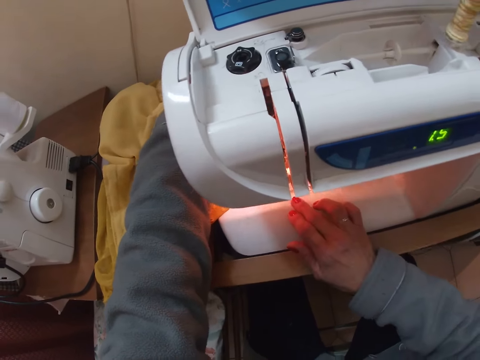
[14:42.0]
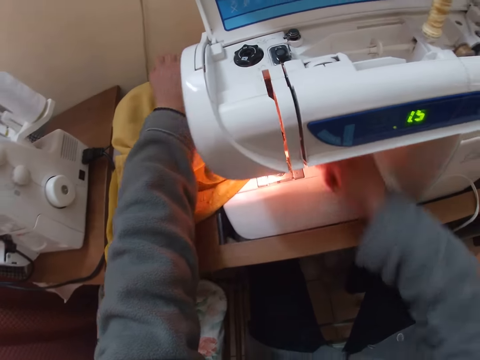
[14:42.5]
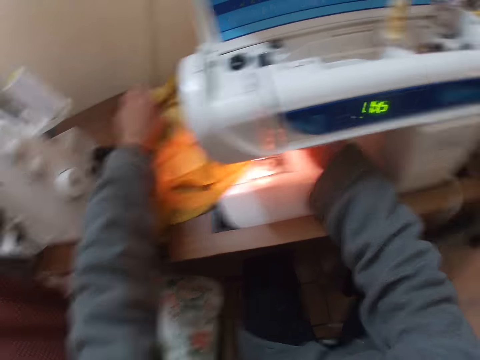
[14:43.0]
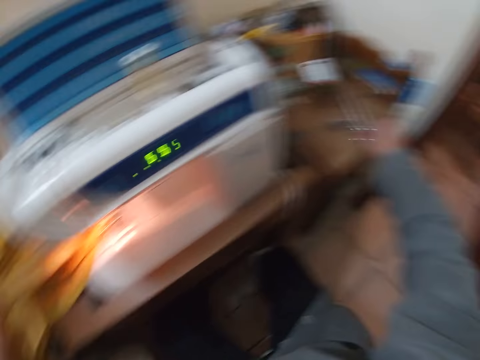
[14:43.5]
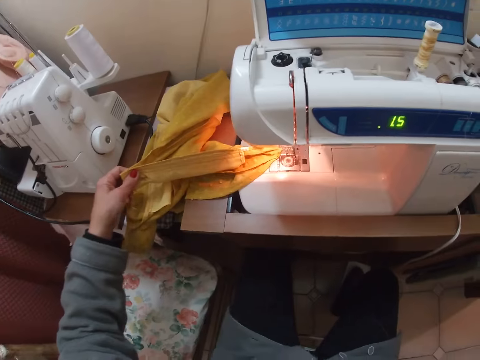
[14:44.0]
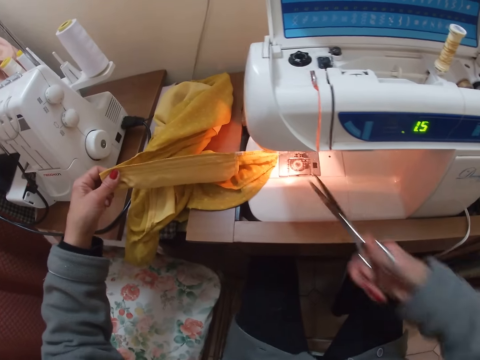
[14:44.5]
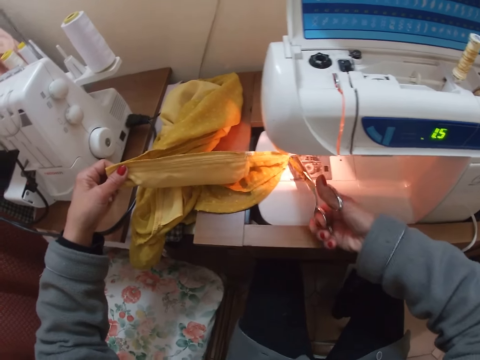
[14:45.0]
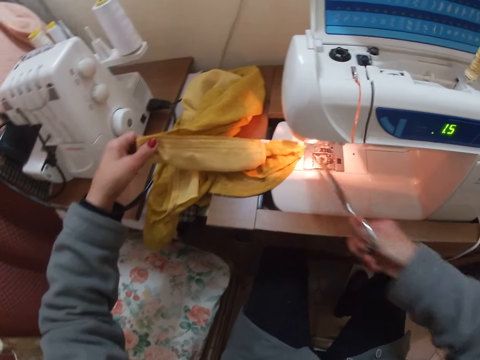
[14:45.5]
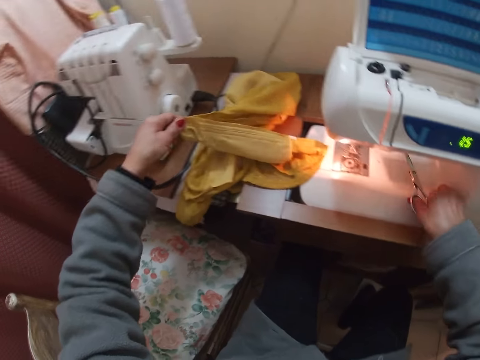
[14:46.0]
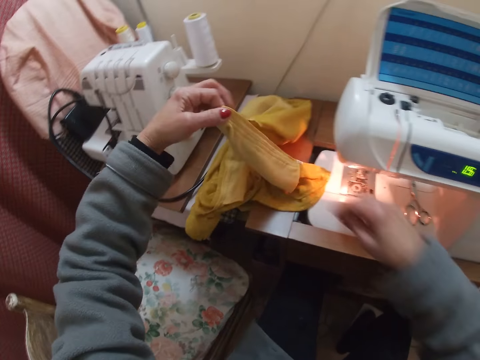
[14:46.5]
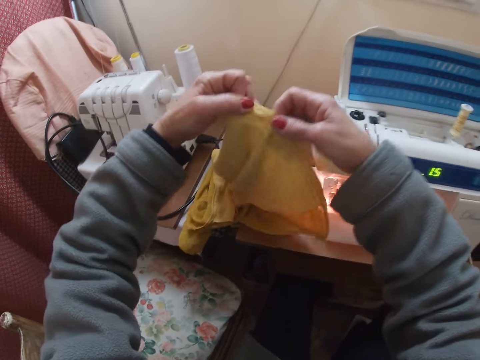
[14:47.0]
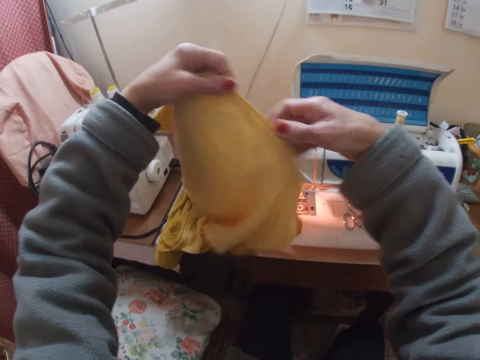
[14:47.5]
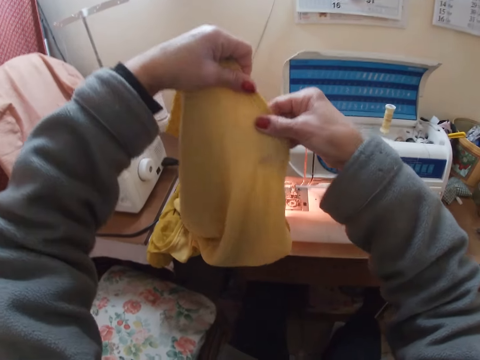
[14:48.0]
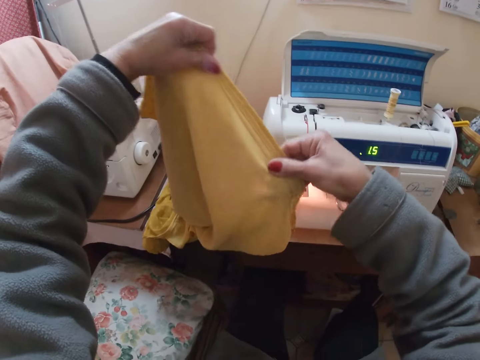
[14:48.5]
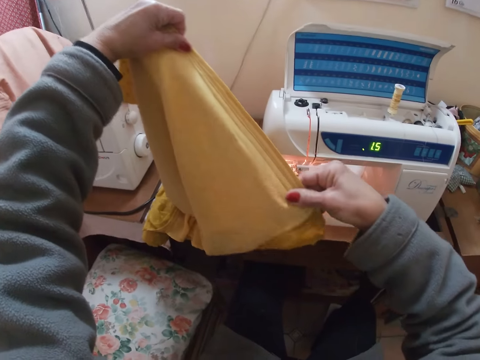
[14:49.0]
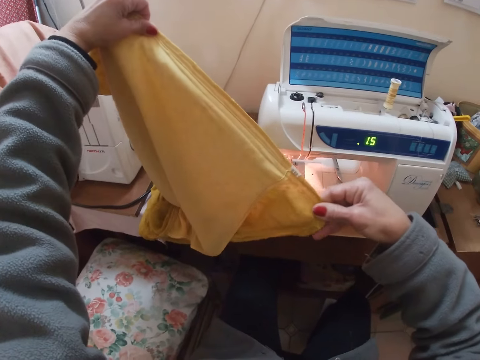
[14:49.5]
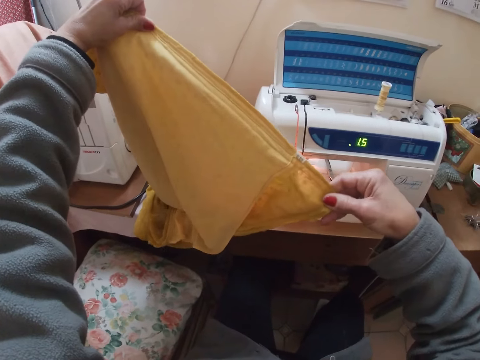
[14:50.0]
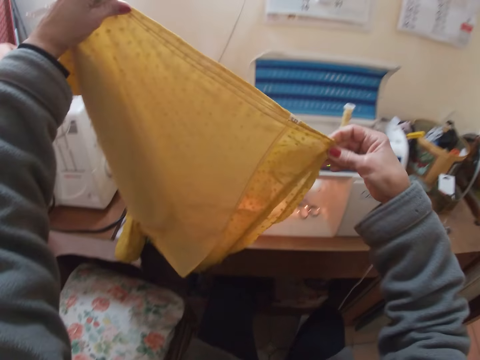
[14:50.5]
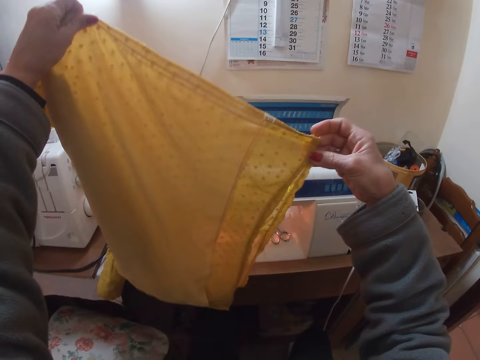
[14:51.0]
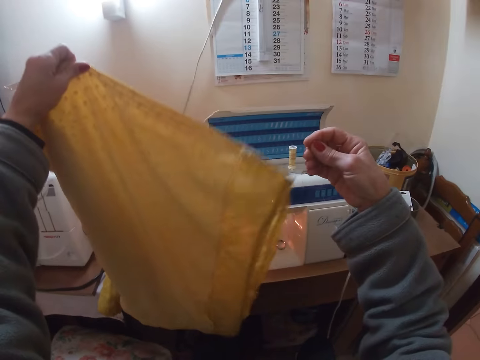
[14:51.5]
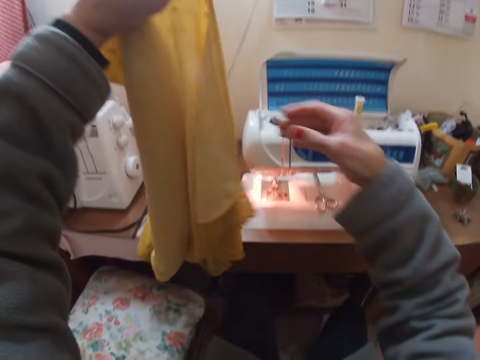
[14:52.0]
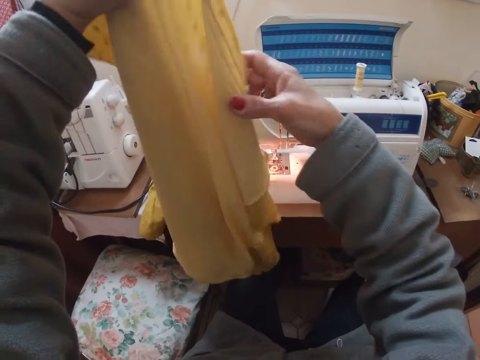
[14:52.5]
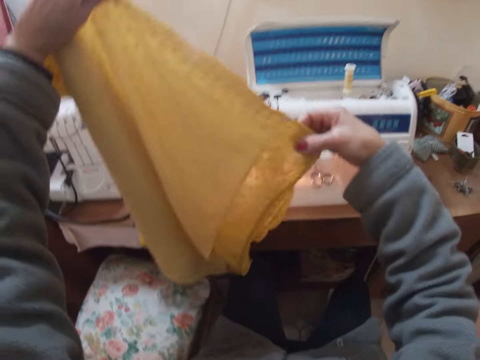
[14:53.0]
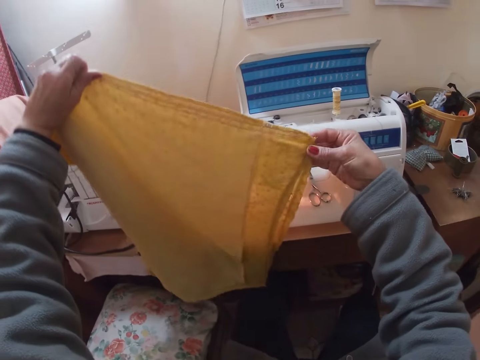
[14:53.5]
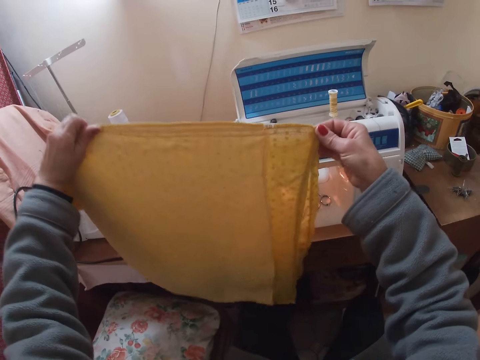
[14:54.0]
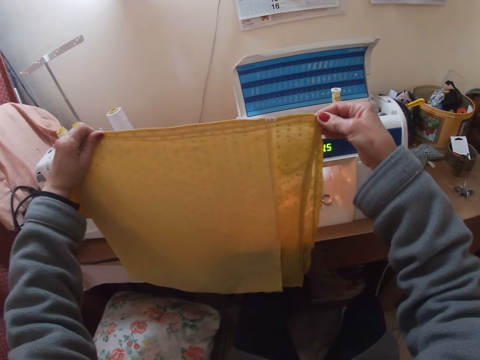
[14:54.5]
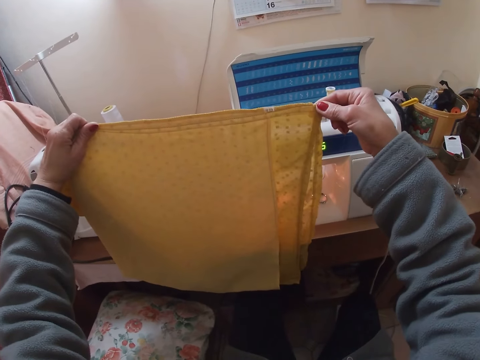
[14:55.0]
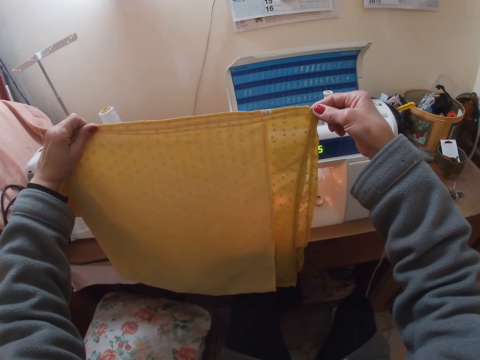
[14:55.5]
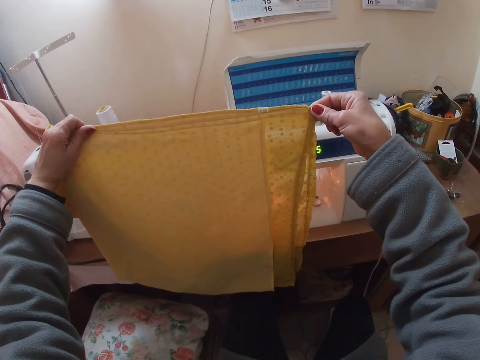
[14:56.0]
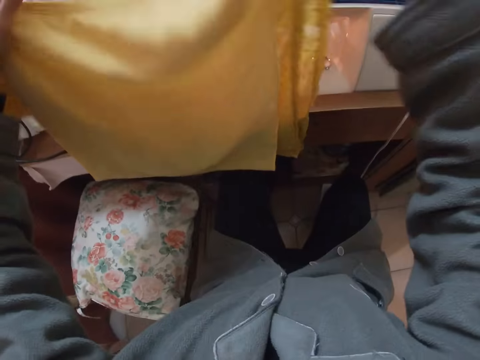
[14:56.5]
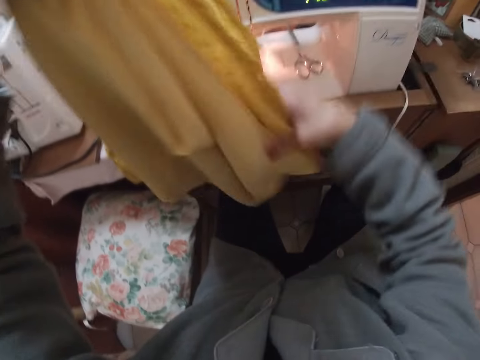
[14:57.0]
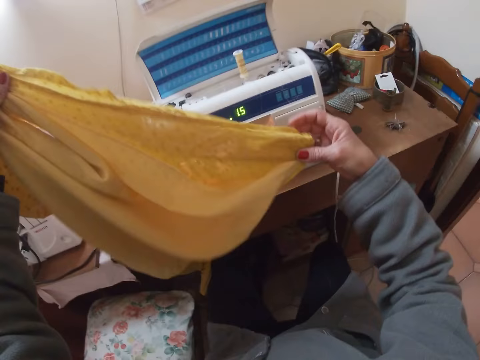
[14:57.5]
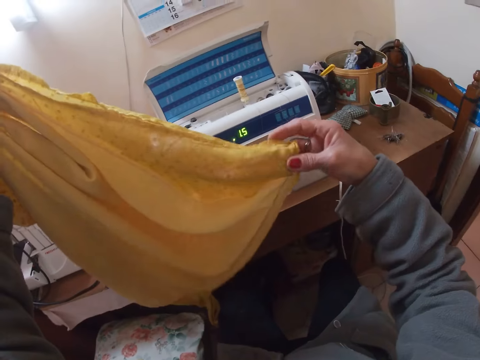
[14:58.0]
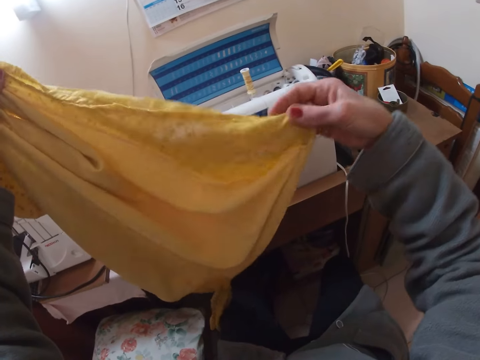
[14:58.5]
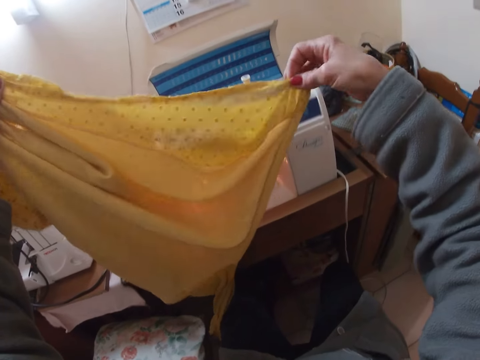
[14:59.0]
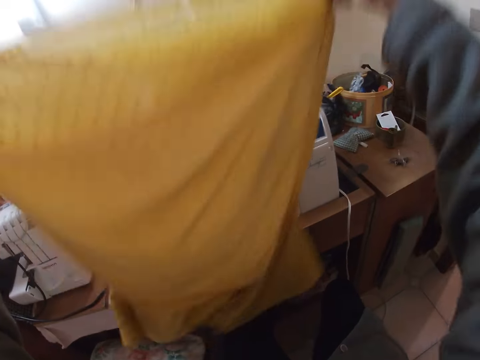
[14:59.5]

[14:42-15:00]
The camera wearer presses the lever foot presser with his right hand. They pick up the scissors from the table beside the machine. They cut threads from the cloth with the scissors. They drop the scissors on the machine. They lift the cloth up. They examine the blouse stitches with her hand. They look at the cloth.

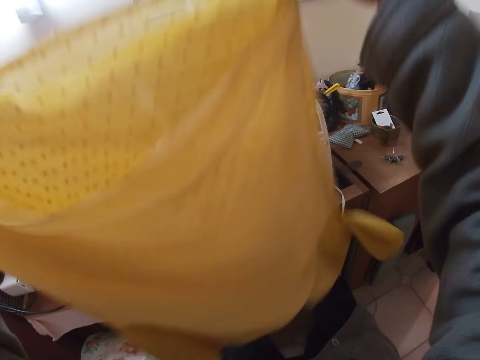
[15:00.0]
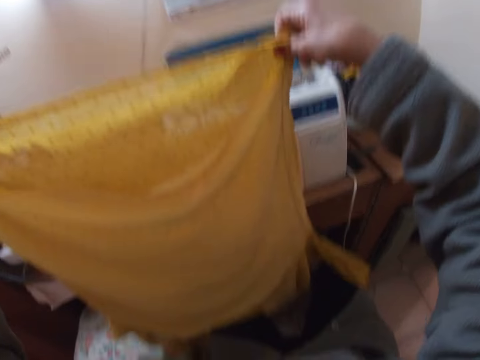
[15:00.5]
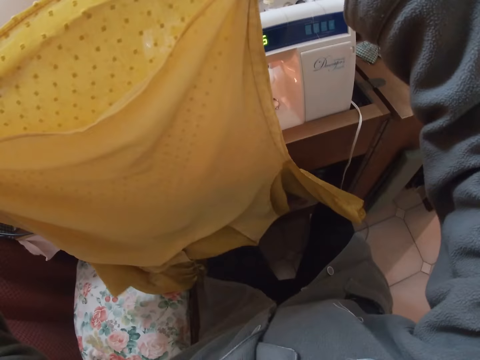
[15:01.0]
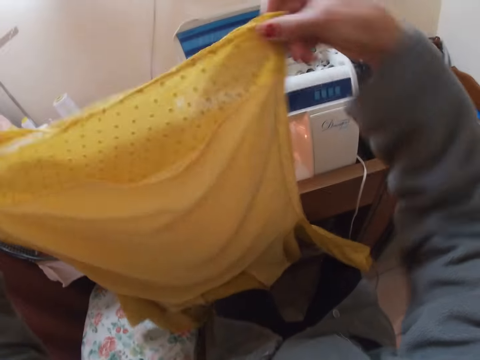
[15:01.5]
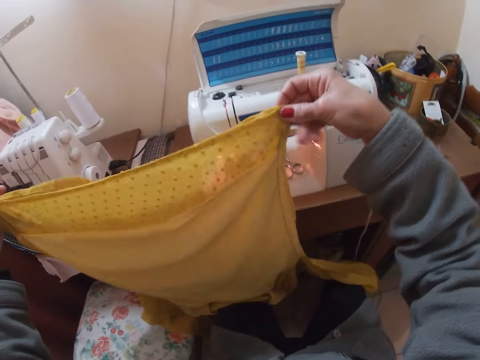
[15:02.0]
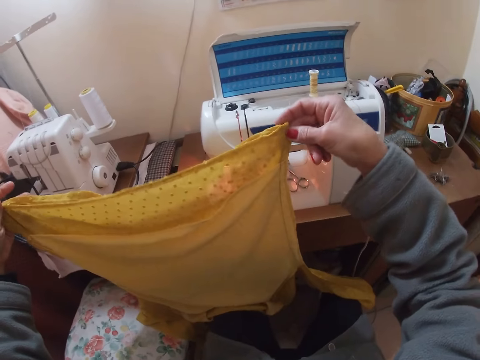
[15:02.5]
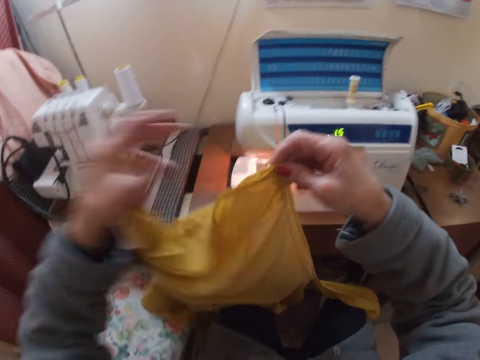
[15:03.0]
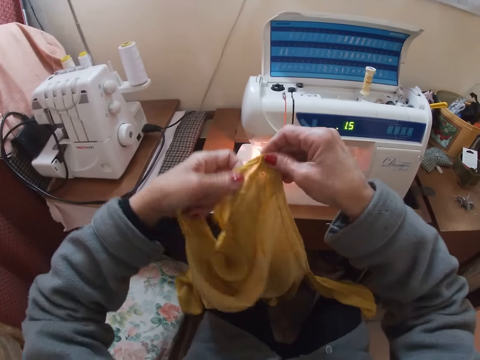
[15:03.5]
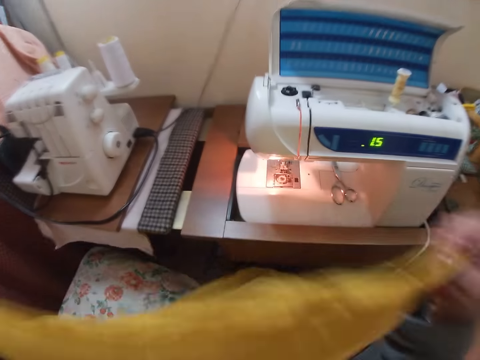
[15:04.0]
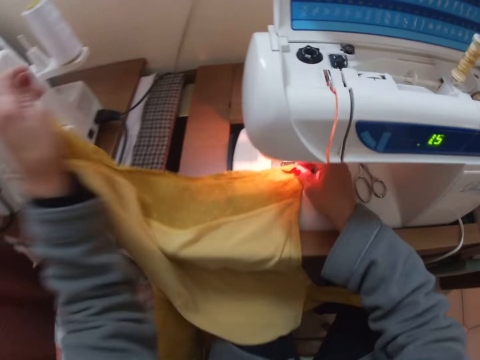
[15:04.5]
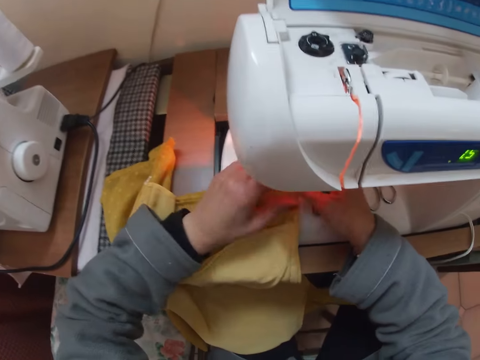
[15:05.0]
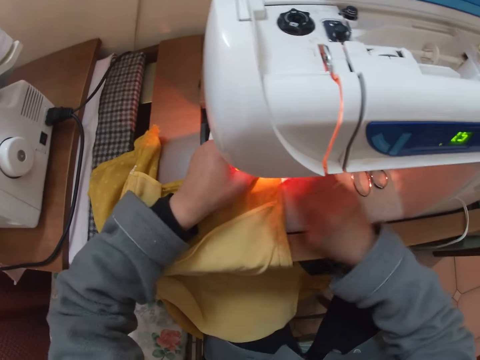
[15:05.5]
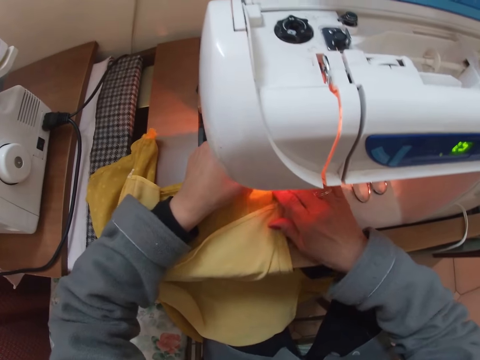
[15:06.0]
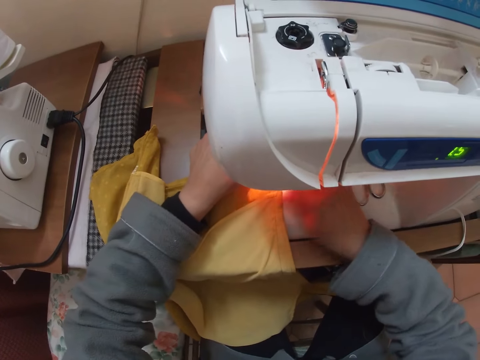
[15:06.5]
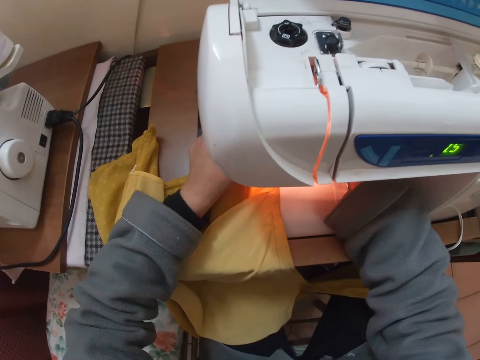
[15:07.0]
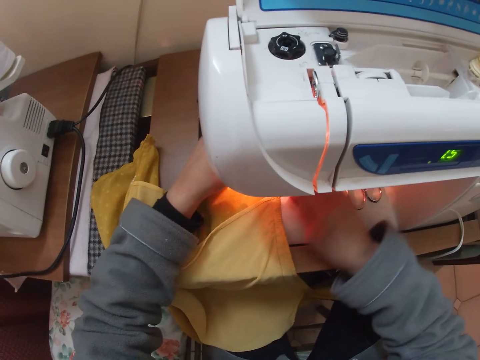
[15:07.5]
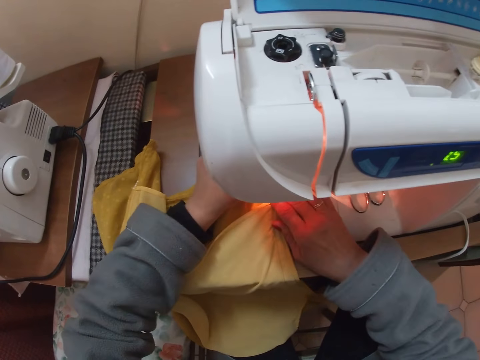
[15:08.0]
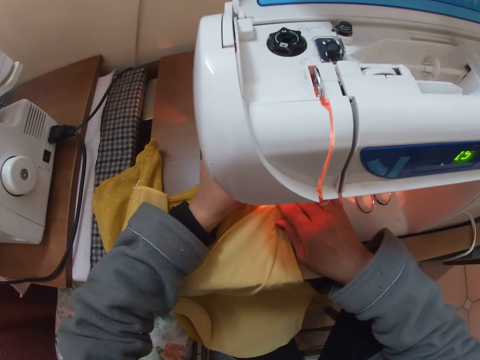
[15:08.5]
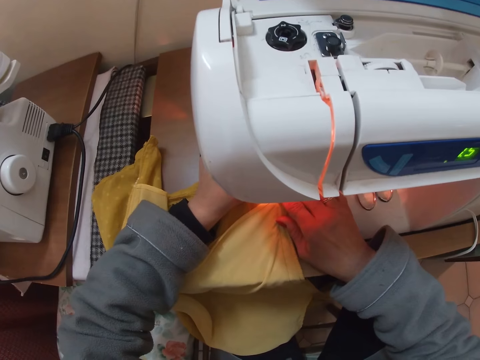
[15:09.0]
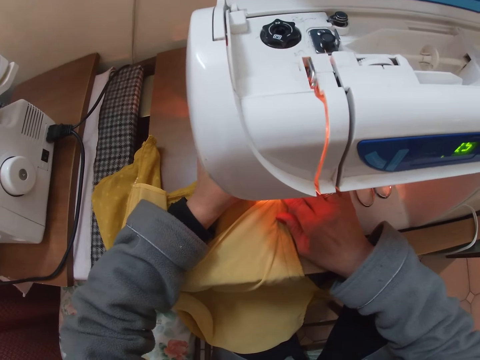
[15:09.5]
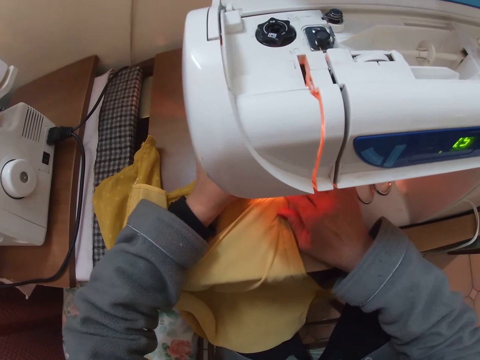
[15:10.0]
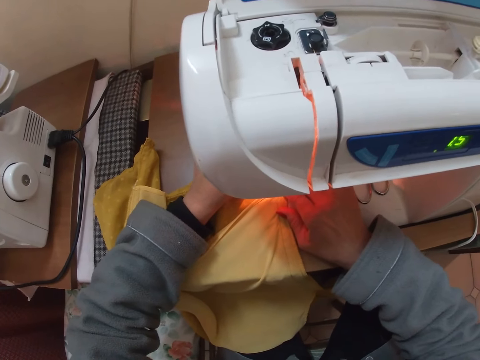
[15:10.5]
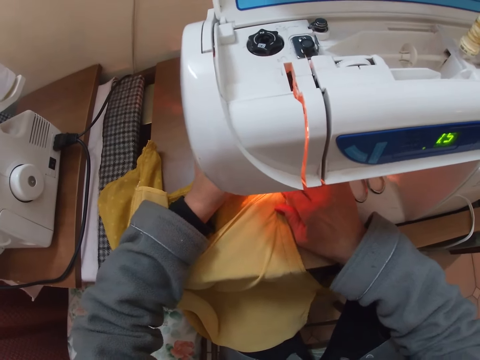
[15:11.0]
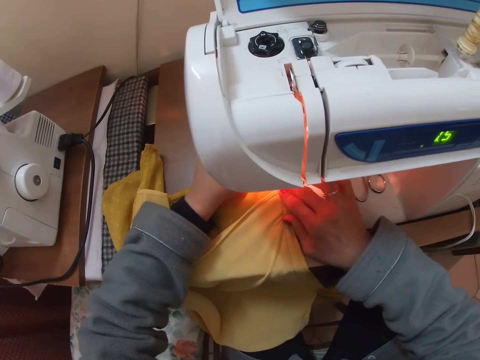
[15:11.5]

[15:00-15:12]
The camera wearer places the blouse on the machine. He presses the lever foot presser with his right hand. He sews the cloth.
